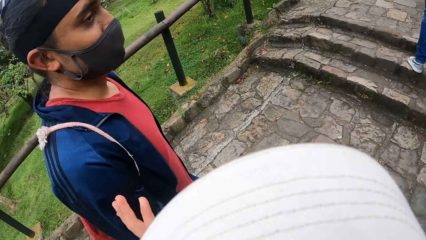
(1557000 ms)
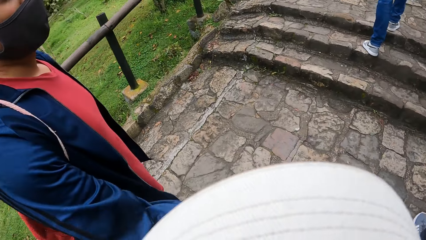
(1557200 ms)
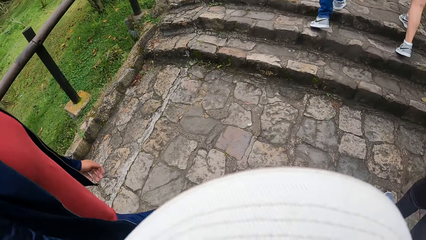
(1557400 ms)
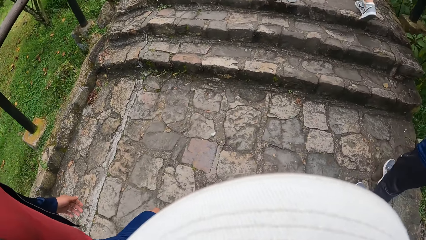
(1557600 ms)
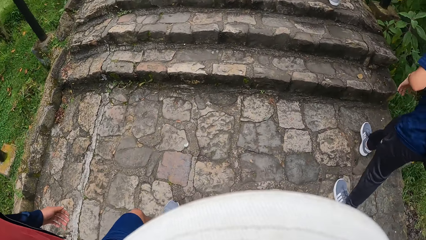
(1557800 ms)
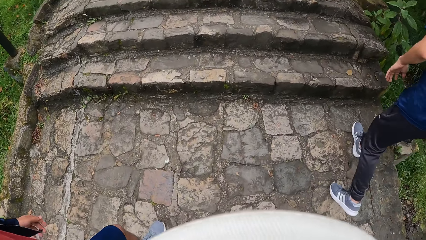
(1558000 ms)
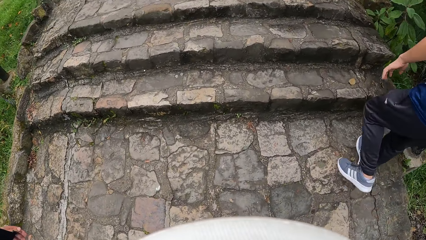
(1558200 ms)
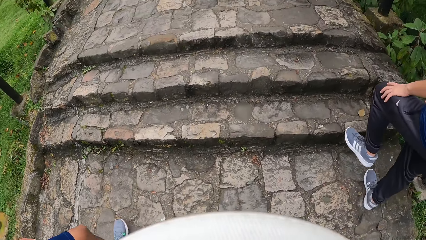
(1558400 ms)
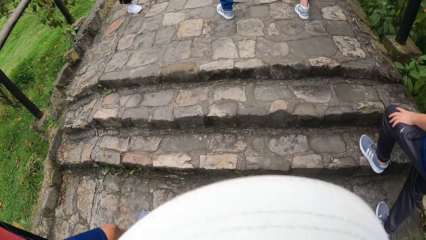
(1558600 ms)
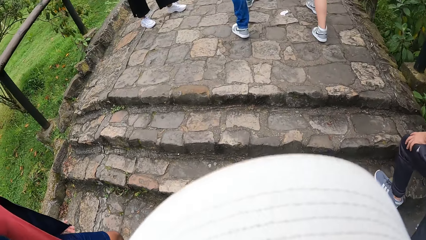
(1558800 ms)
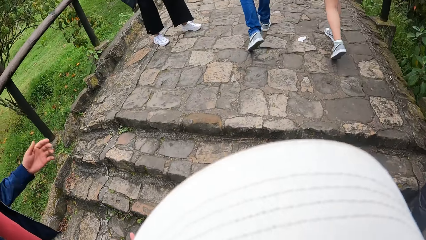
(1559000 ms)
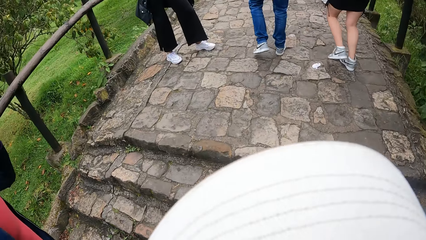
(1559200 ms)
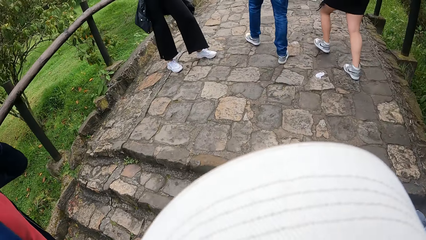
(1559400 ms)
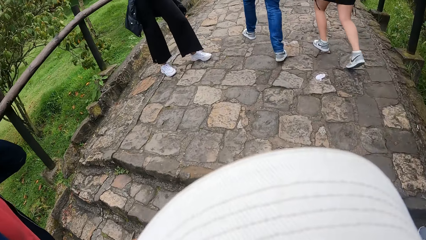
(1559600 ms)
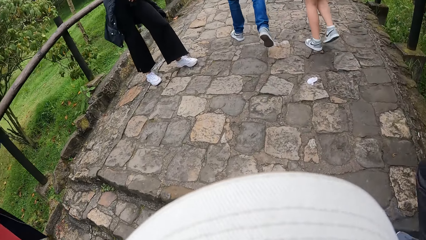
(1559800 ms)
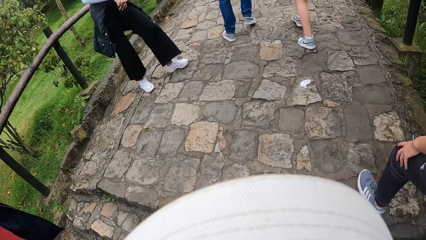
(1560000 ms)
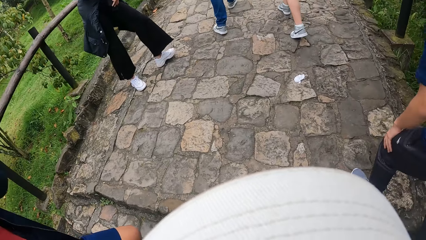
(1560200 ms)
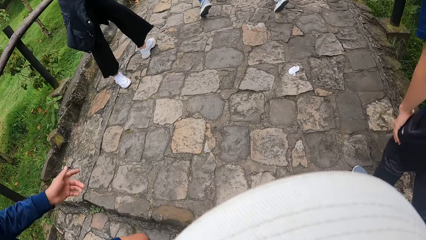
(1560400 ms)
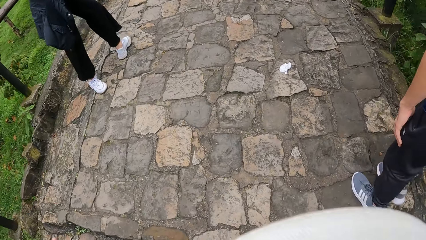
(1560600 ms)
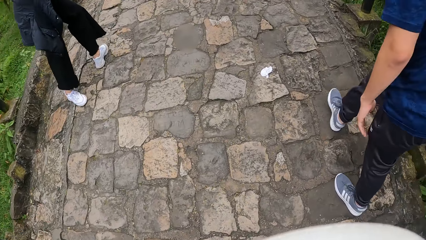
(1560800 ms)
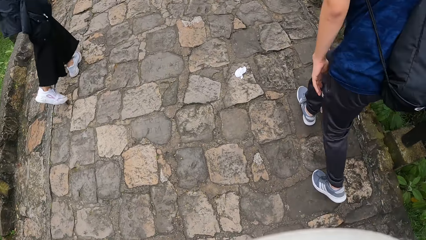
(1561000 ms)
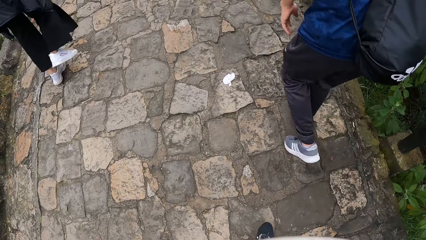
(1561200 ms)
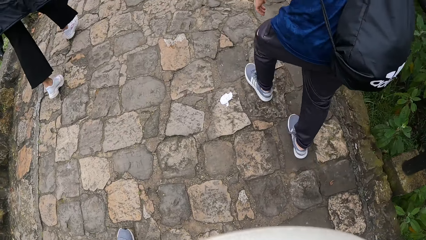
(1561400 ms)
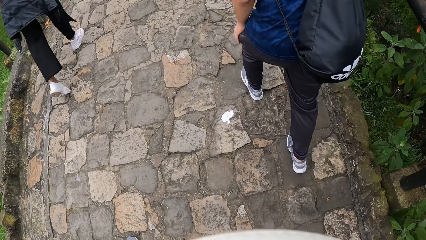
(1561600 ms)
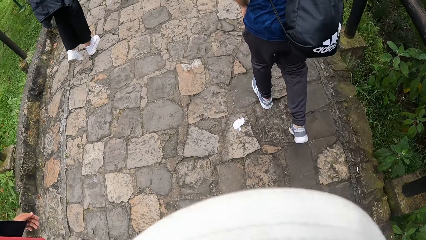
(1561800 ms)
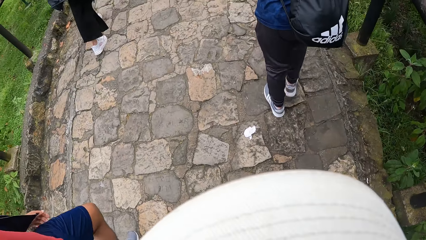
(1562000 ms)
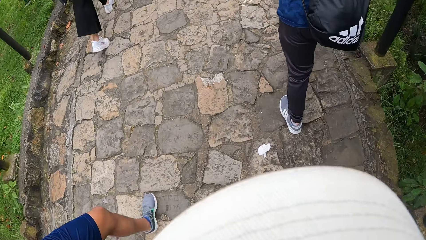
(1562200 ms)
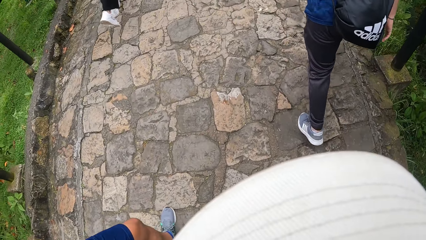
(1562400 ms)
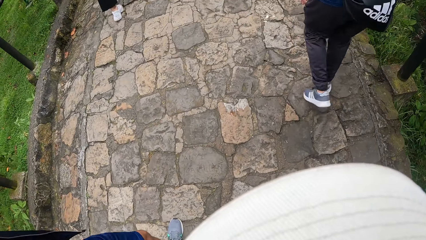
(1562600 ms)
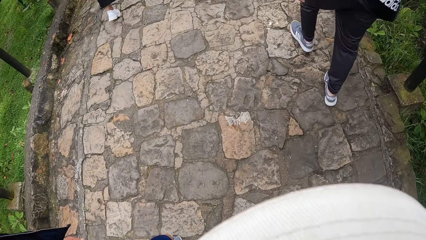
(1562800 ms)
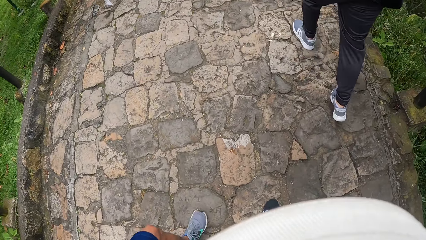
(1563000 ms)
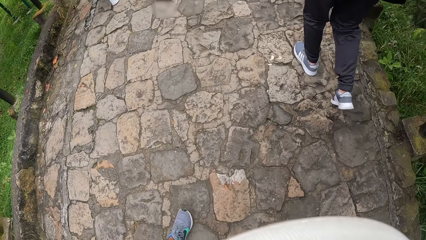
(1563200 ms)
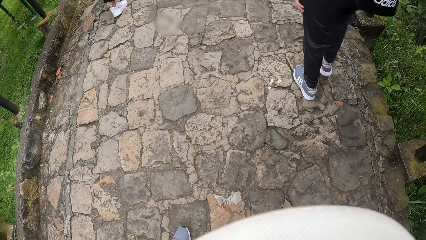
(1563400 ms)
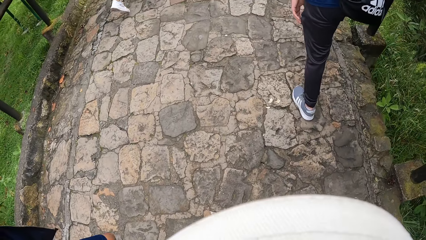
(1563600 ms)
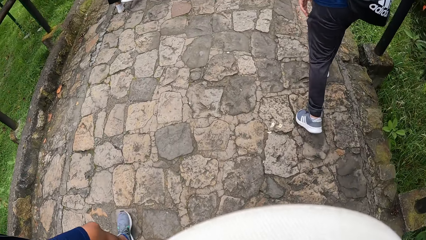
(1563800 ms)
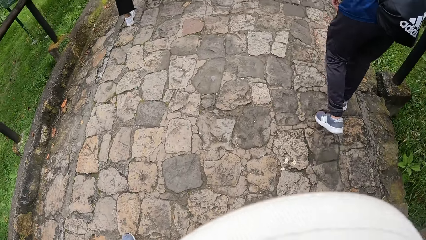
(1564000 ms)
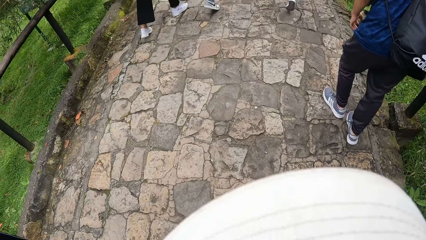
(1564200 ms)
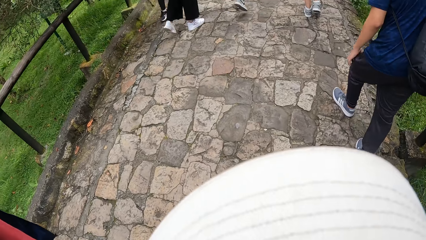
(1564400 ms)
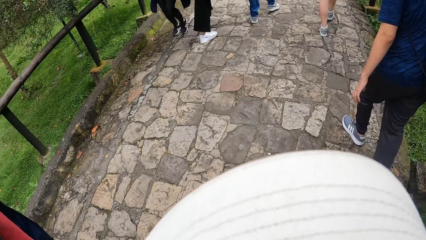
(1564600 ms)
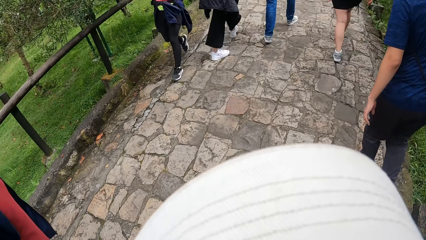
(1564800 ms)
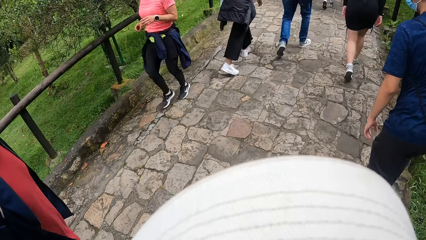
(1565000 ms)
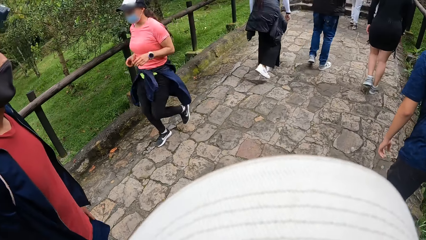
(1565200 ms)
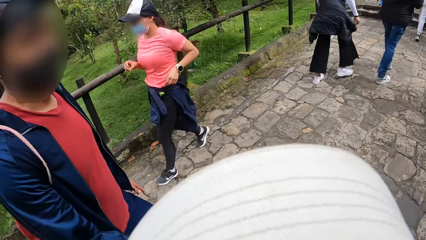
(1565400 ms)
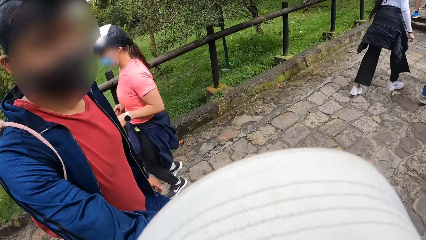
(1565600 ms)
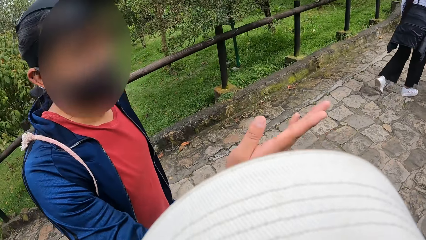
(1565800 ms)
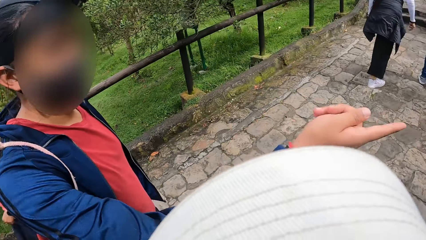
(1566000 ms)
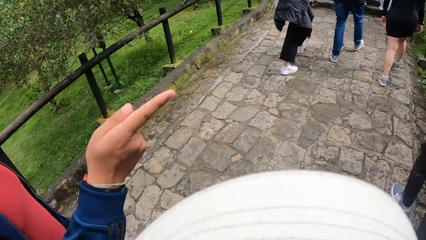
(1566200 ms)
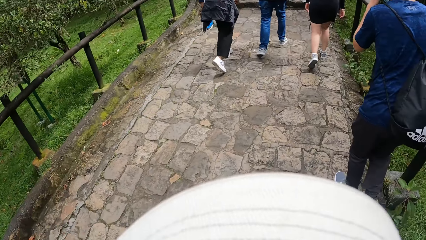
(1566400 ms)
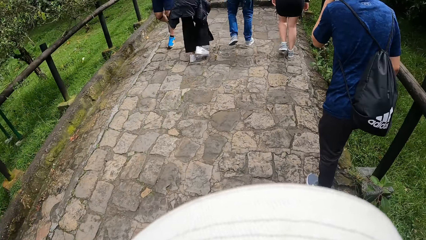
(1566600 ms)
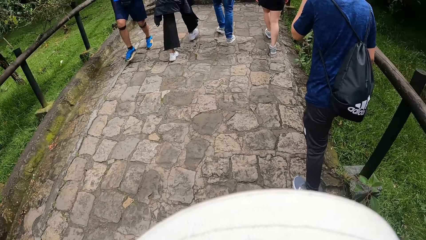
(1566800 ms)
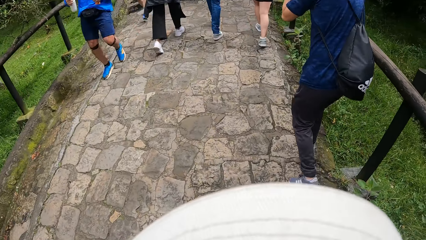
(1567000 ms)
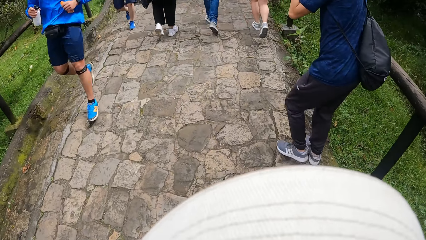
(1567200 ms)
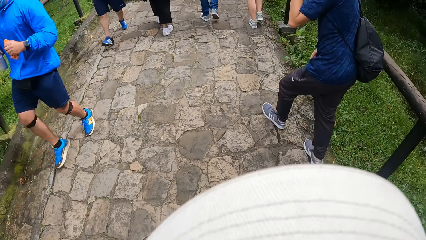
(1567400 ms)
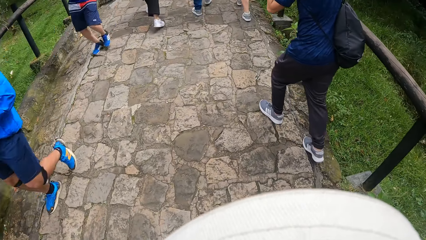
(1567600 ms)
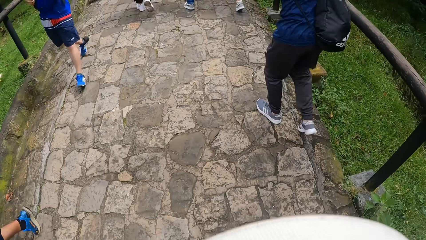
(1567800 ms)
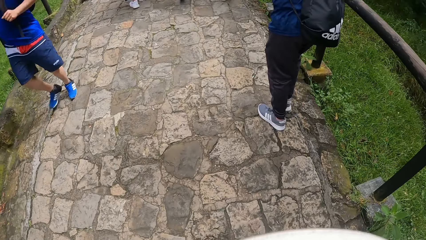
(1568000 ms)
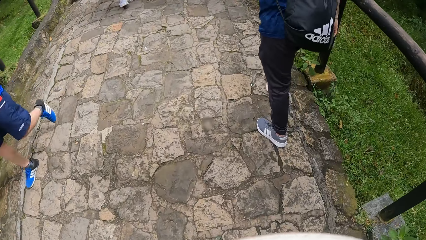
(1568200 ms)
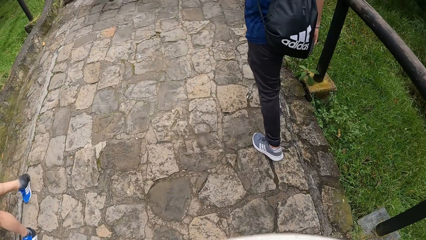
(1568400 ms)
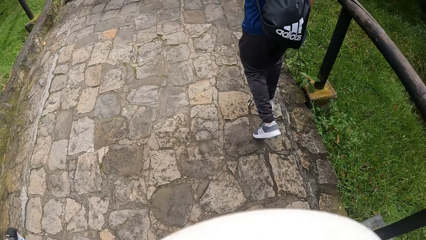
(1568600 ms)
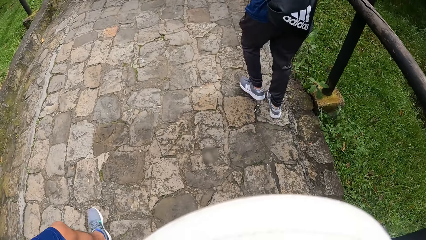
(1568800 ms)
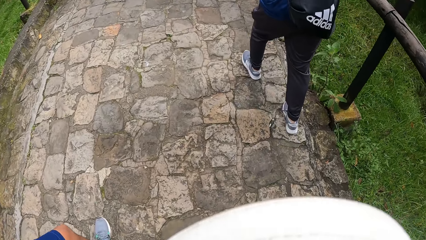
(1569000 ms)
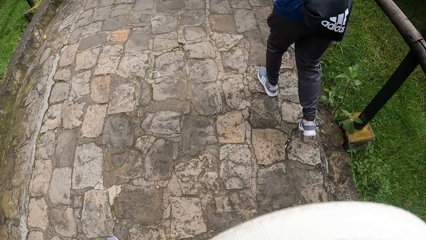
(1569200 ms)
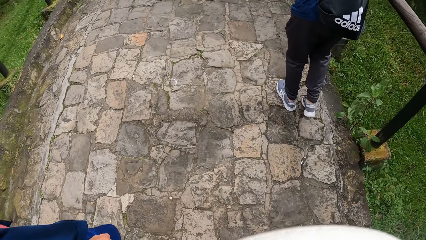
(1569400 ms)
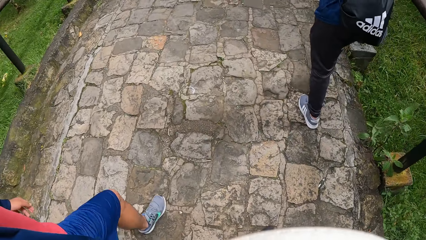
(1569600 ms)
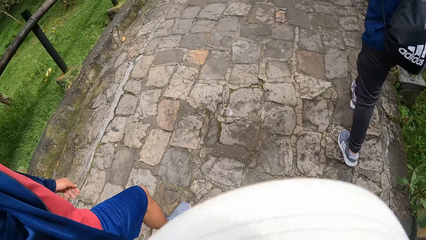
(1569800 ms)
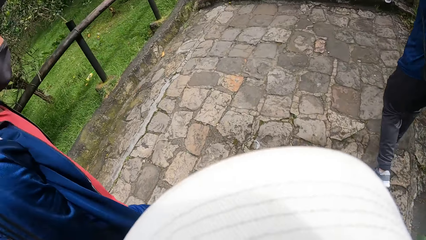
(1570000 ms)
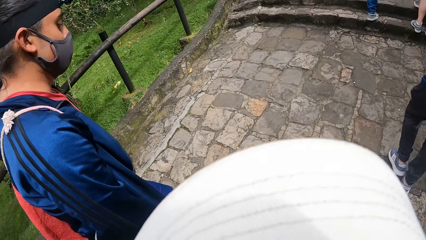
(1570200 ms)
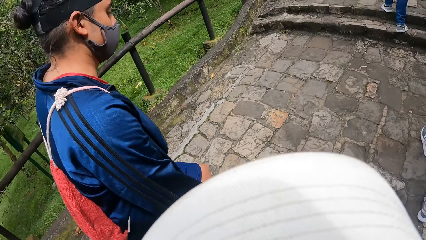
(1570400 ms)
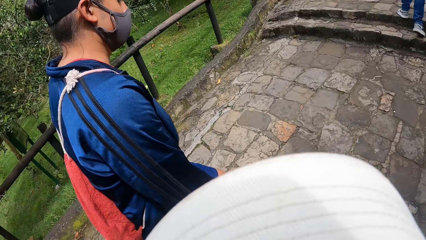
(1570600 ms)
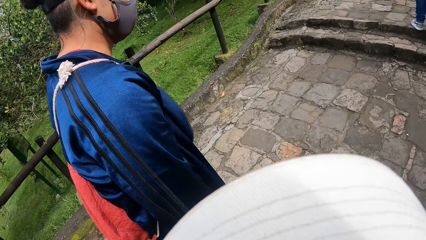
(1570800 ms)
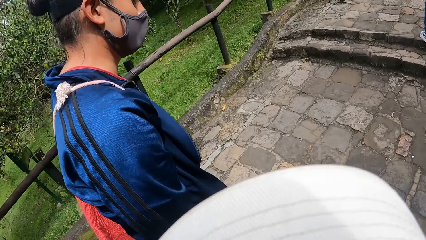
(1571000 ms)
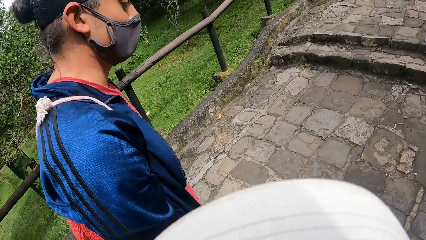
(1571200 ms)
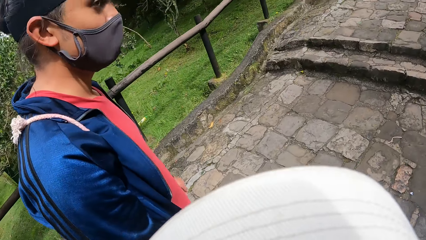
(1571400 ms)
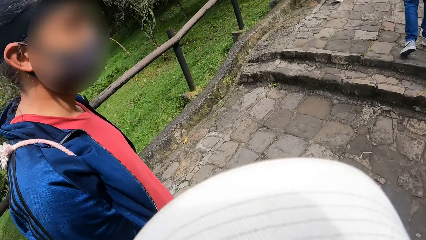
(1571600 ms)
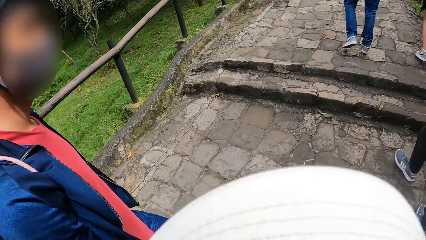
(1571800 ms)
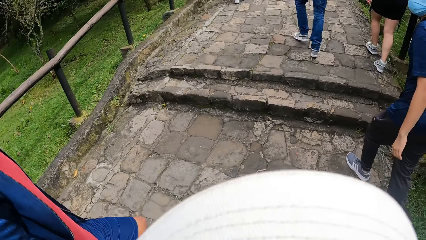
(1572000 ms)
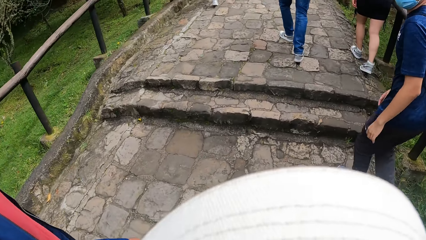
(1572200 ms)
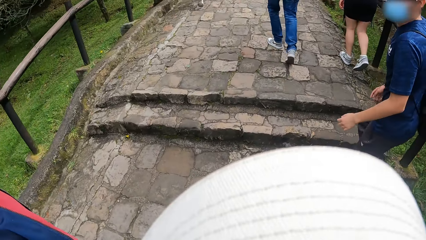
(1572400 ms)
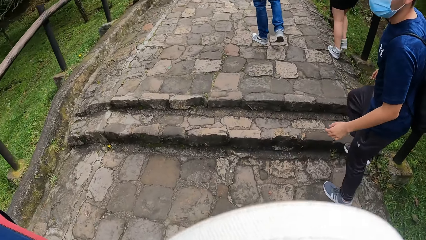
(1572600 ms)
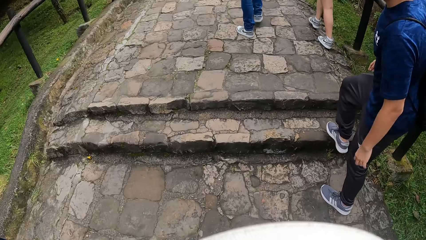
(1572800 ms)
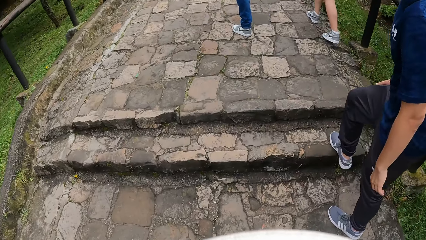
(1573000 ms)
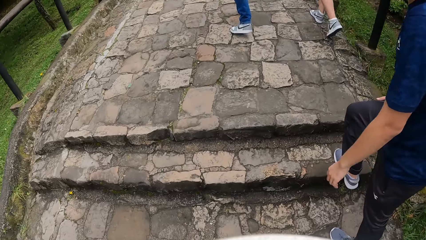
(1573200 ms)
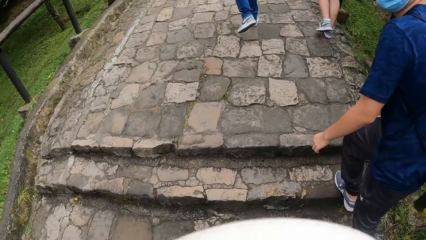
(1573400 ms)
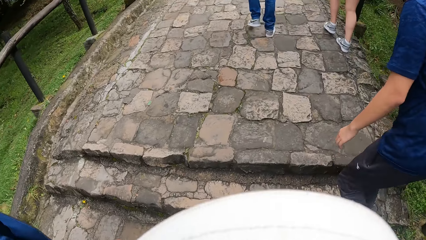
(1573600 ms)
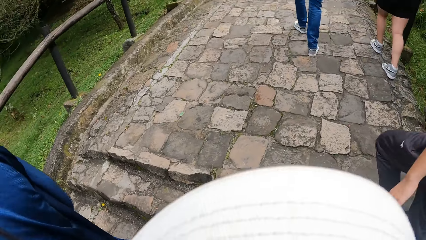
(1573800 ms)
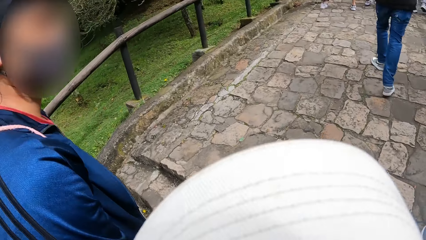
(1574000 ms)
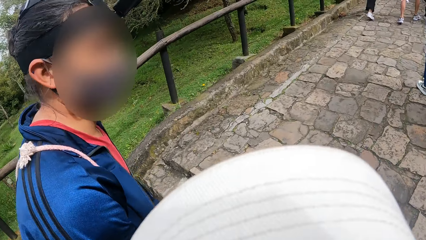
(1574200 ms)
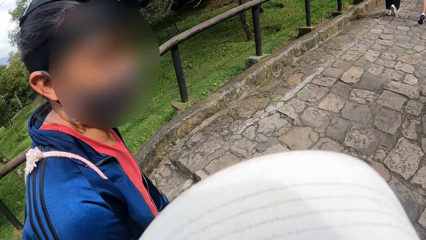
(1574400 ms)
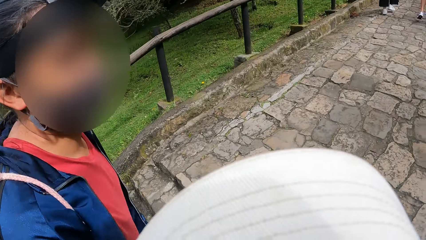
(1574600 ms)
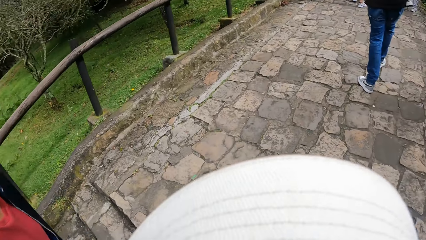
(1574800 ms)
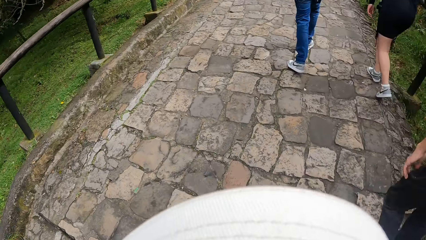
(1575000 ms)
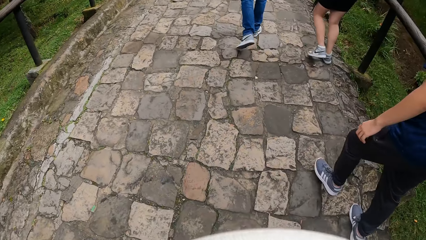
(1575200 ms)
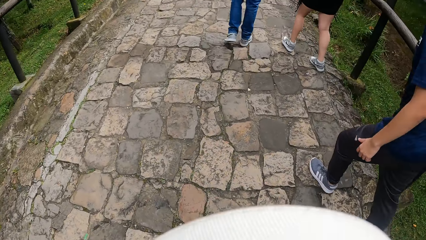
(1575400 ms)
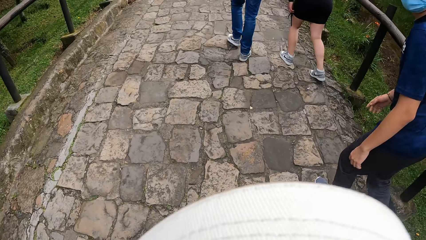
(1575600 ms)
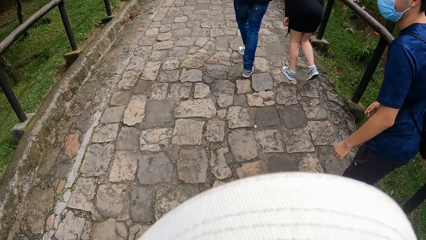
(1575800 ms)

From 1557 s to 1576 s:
The man climbs the stairs. The camera wearer walks up the stairs. They walk on the pavement. Another man points his right hand forward. The first man climbs the stairs. The camera wearer walks up the stairs.
